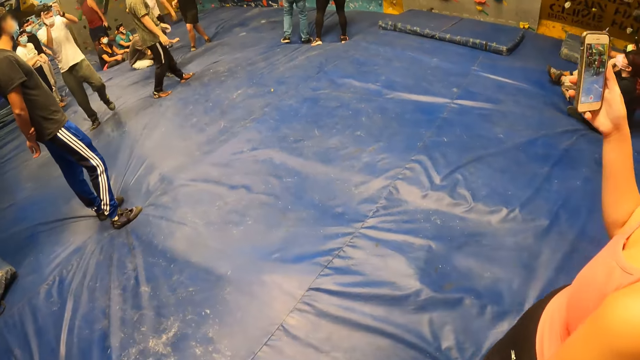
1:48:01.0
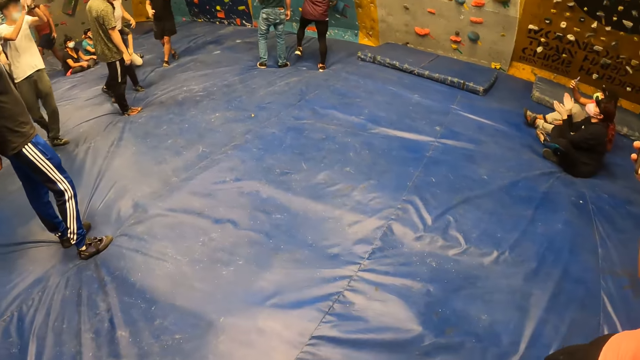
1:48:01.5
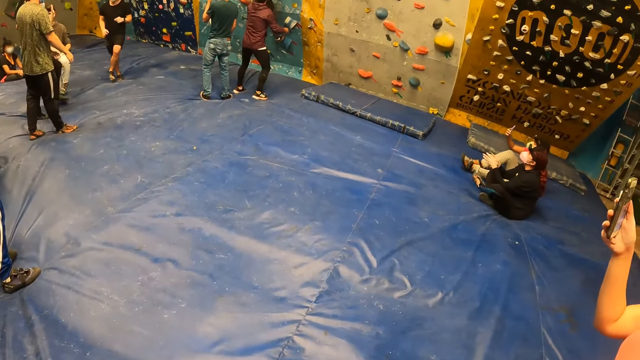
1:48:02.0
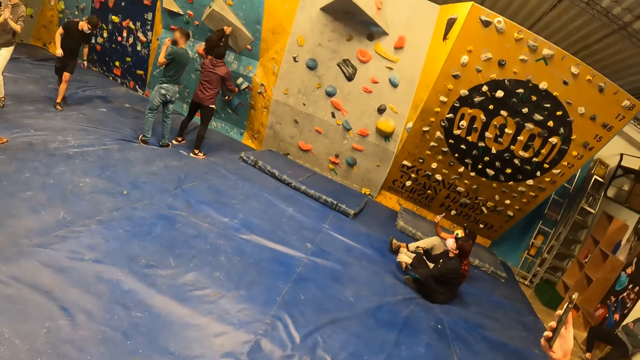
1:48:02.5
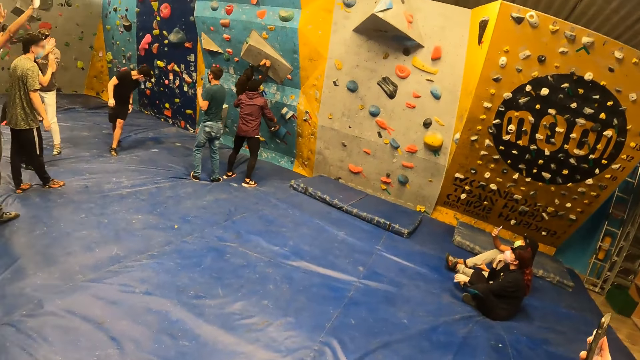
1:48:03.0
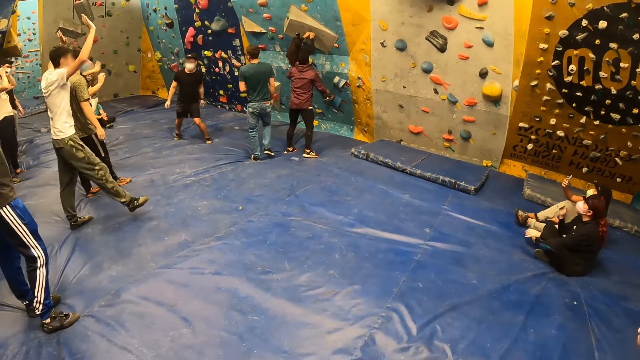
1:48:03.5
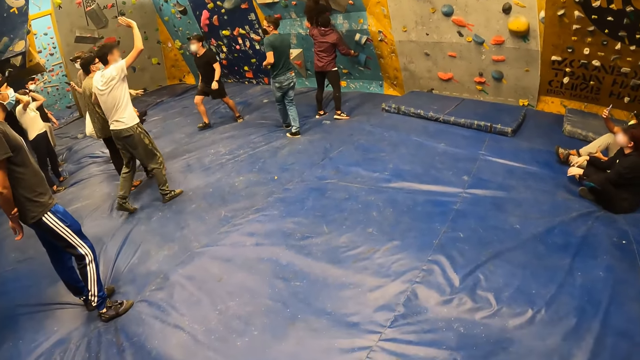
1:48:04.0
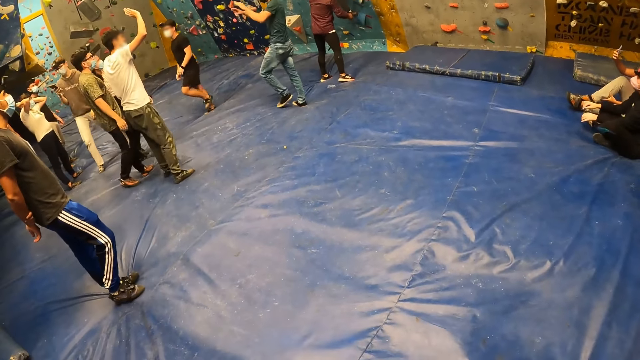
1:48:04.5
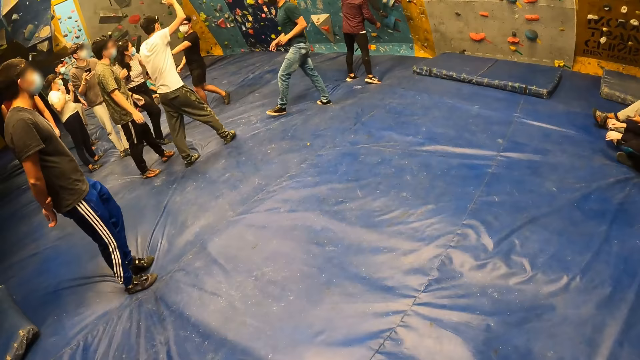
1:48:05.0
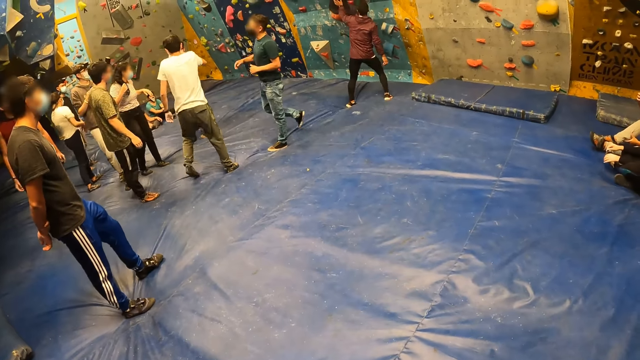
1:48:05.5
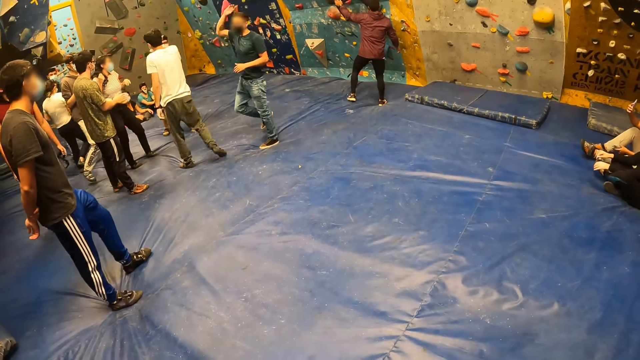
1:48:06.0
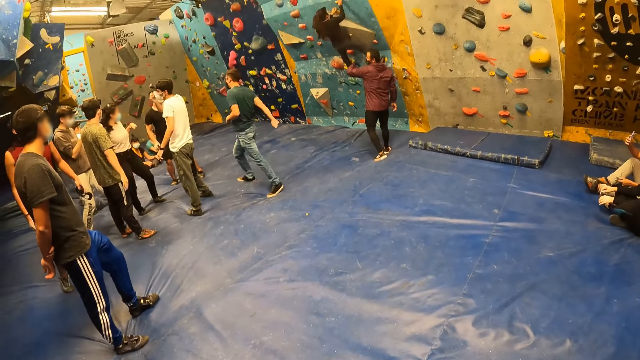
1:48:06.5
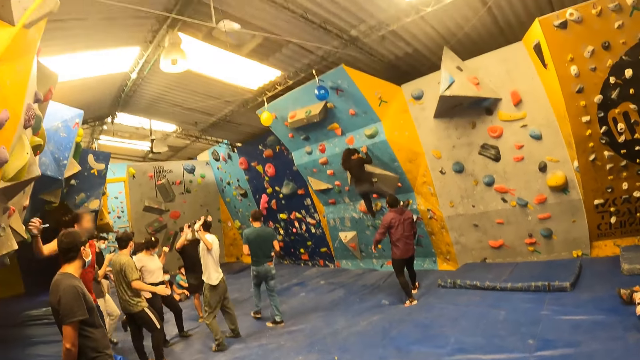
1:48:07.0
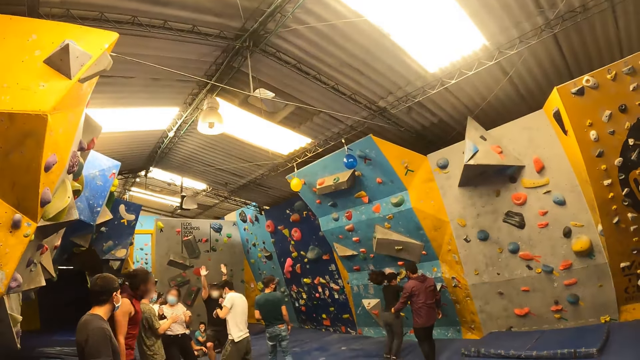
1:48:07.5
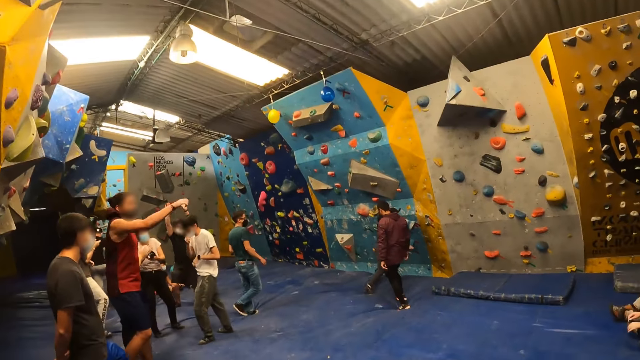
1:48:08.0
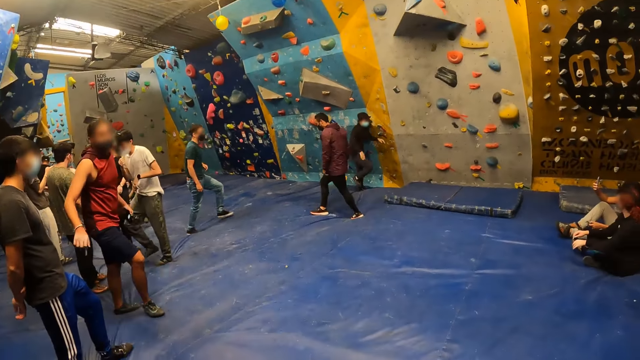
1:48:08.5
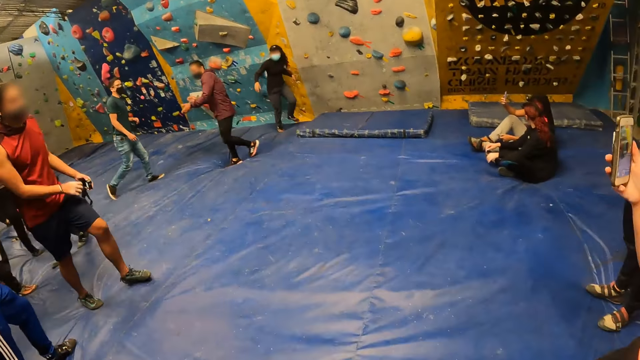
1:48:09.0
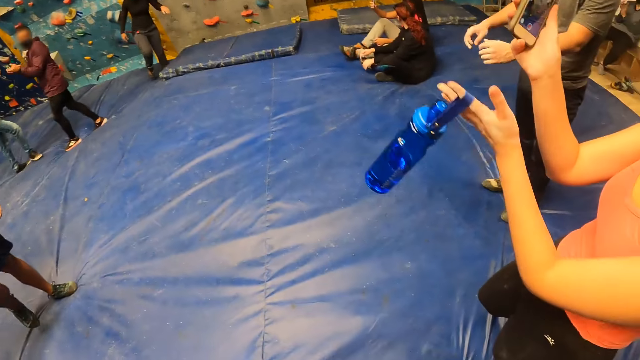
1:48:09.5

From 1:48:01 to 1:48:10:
The camera wearer looks around.

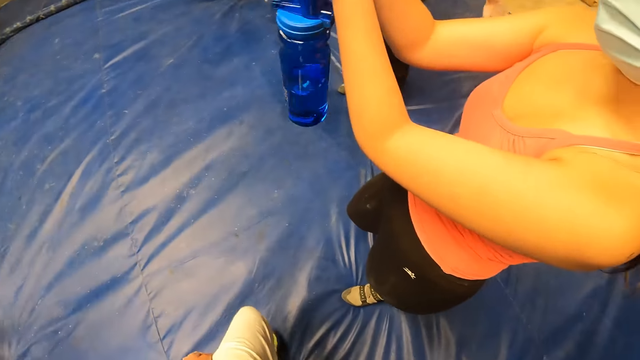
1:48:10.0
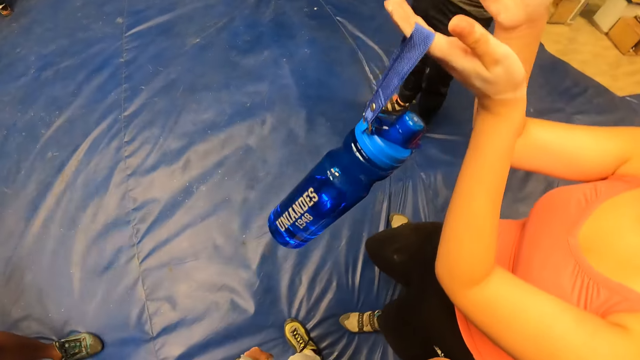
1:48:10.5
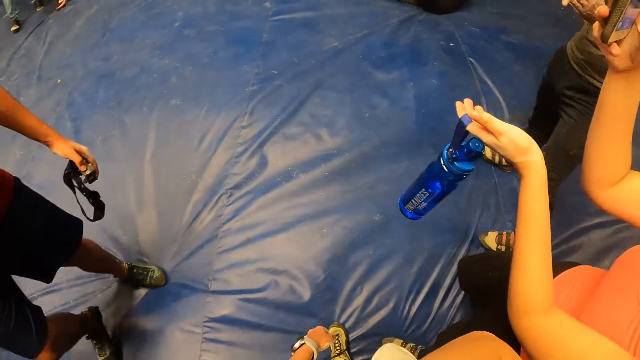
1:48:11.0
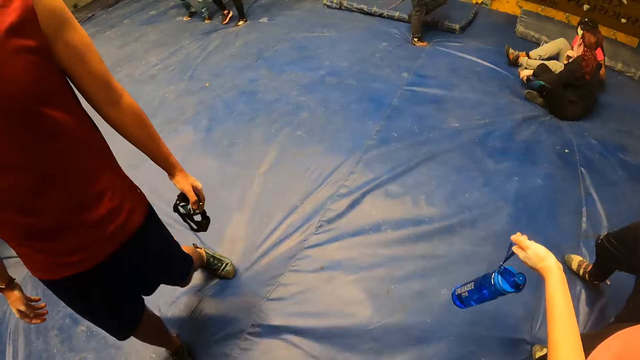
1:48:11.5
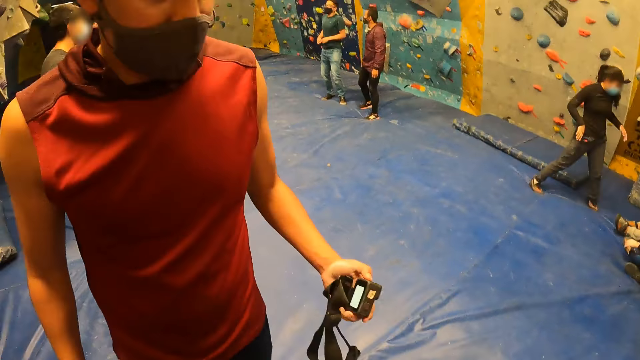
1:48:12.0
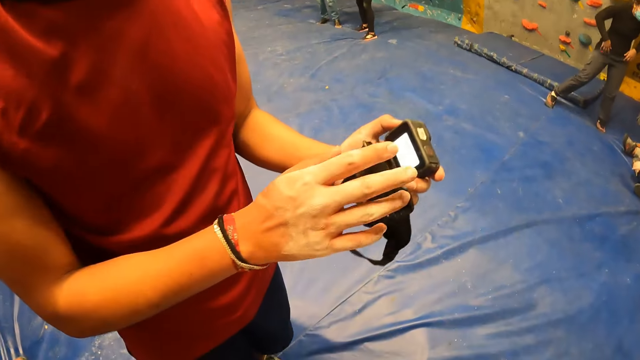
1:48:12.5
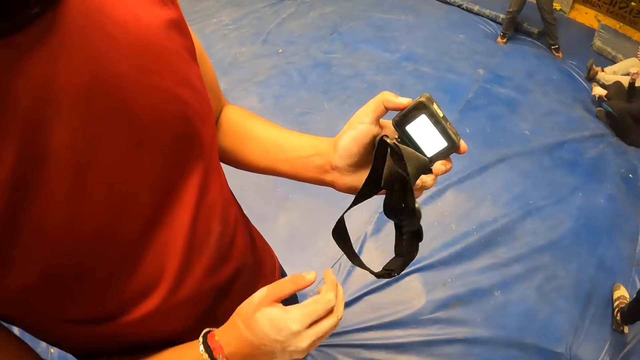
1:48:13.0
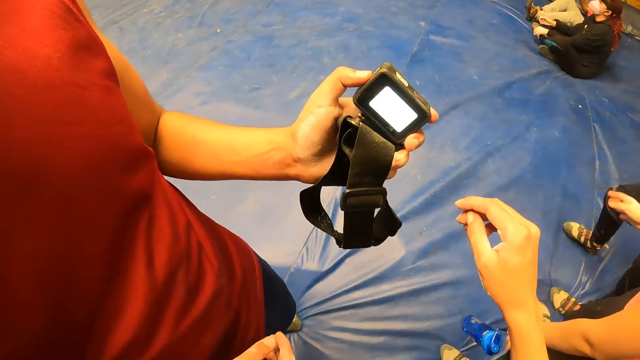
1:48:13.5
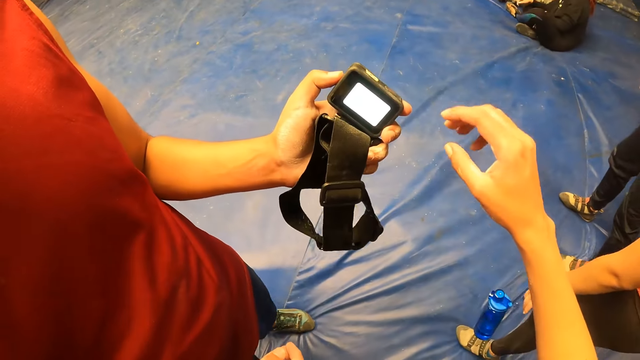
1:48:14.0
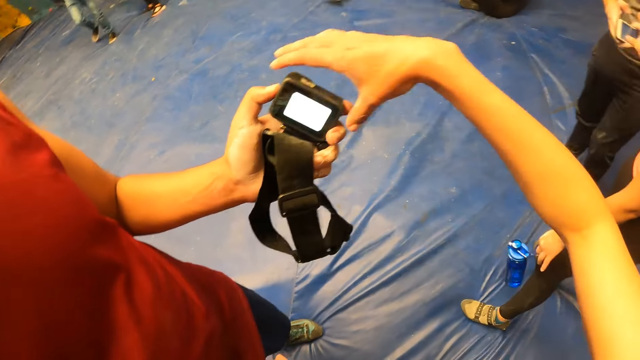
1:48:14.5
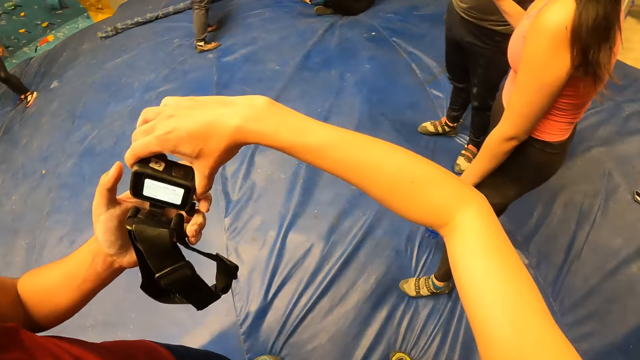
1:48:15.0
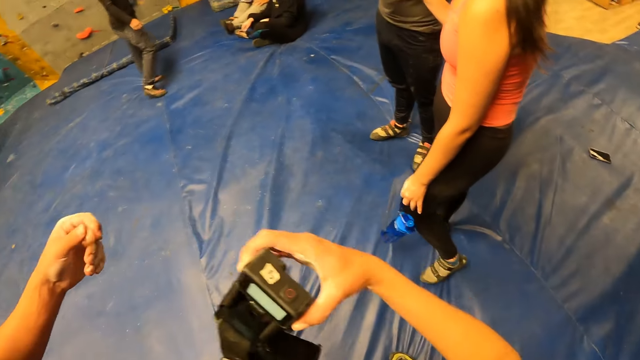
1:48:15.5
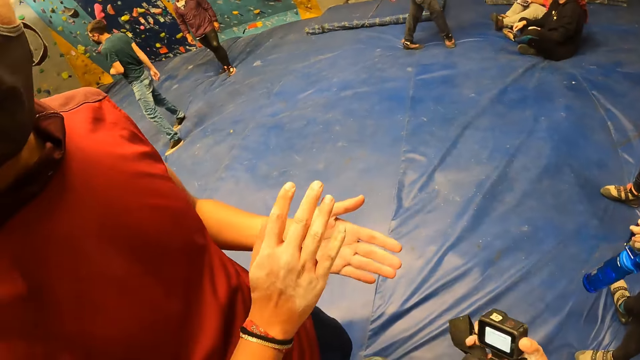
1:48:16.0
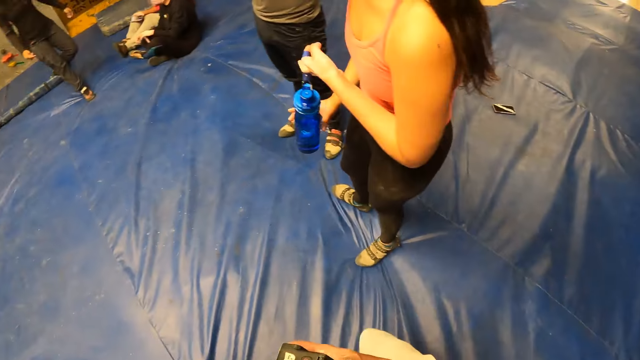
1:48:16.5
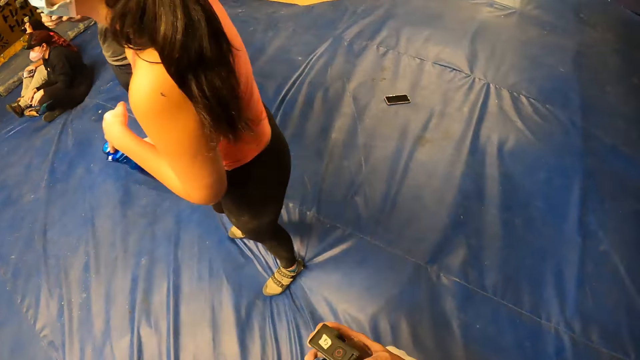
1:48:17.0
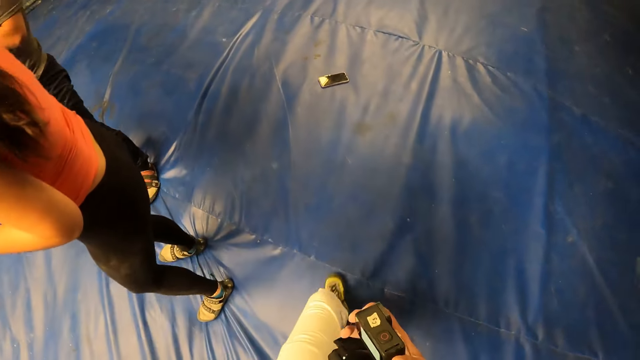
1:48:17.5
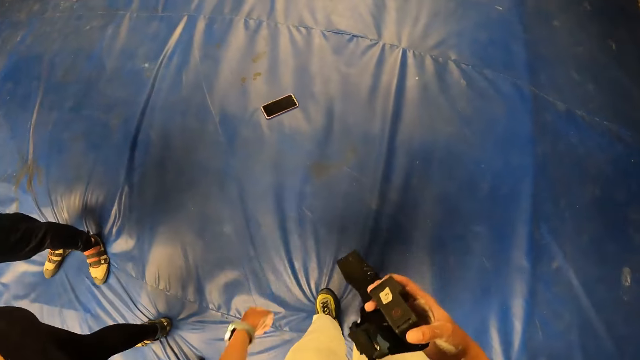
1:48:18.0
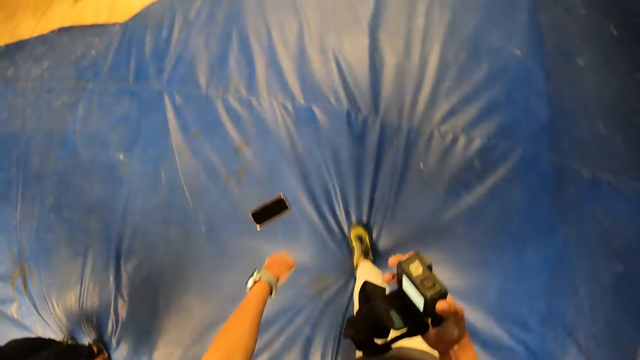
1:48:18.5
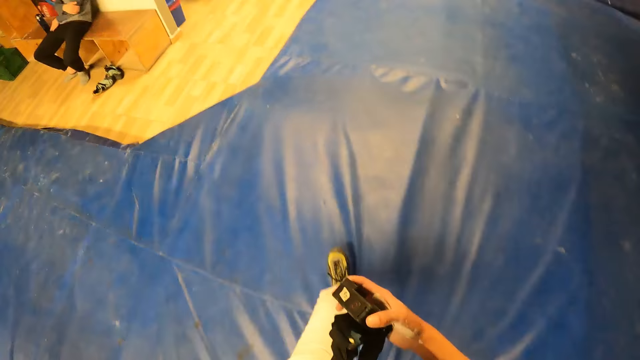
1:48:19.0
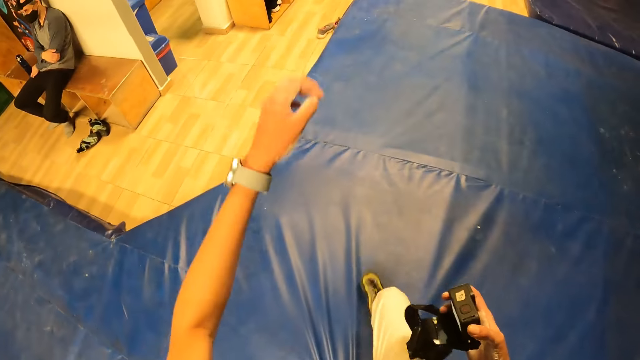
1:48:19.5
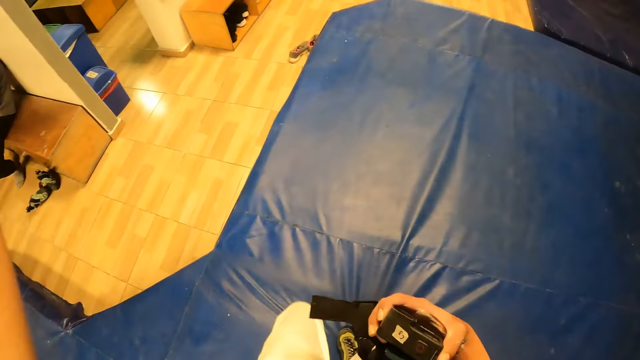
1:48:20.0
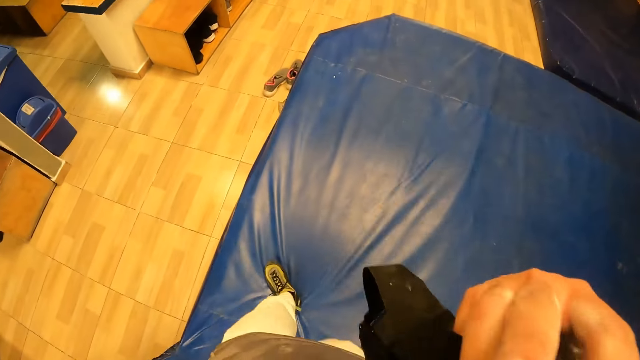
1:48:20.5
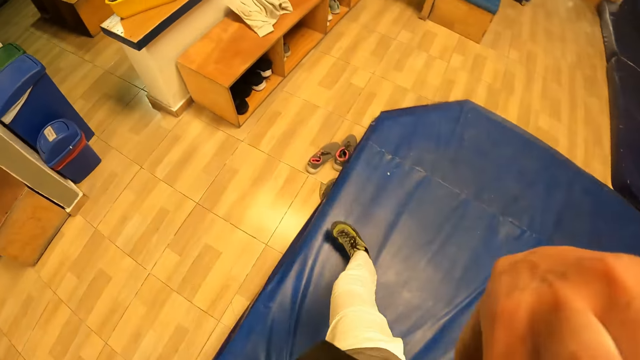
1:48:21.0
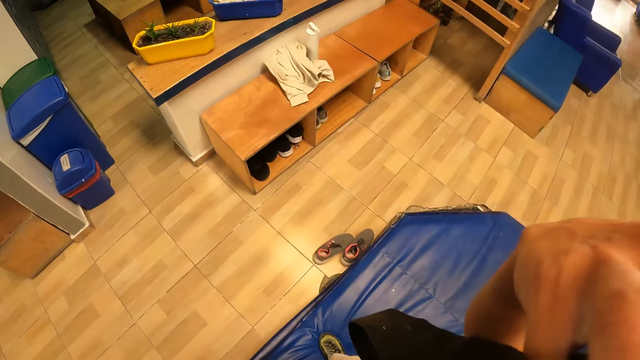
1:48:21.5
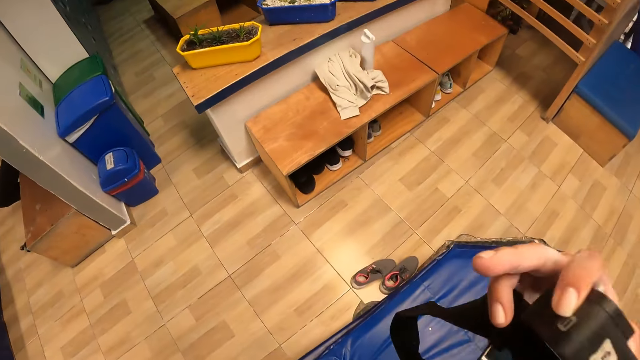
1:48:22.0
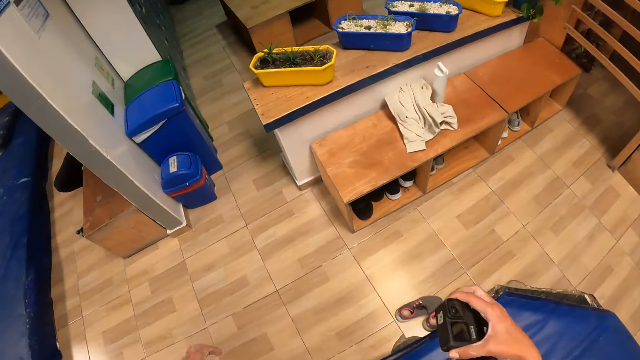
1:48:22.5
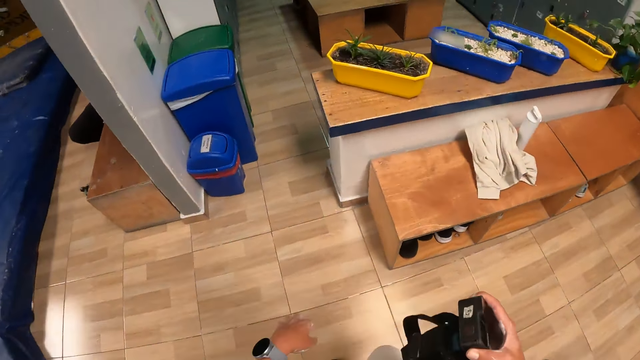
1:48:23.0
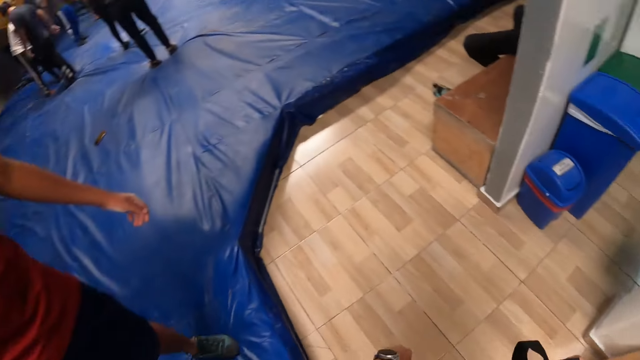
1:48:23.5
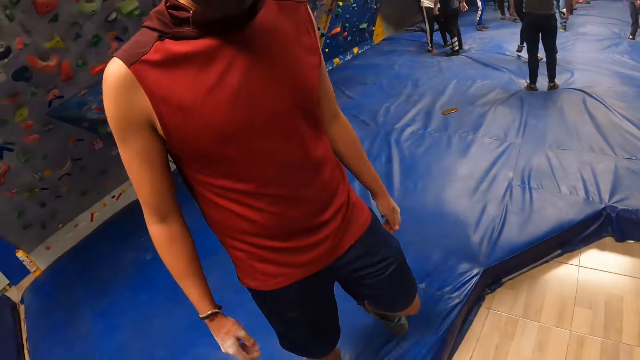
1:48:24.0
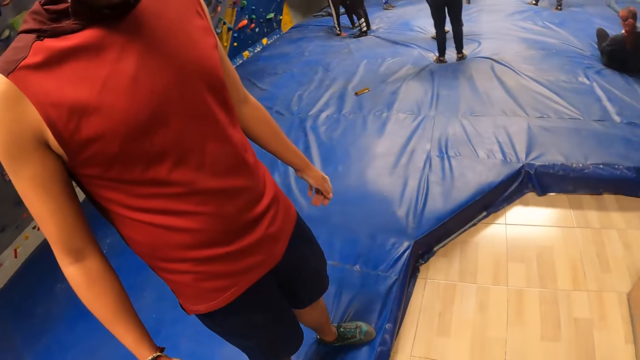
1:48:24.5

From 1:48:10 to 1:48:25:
A man touches the camera on his left hand with his right hand. The camera wearer checks the watch. She collects the camera from the man with her right hand. The man rubs his hands. The camera wearer walks towards a locker room on the cushioned floor. She holds the camera. She moves the left hand. She adjusts the camera on her head with both hands. She lowers the camera on the right hand. She looks at the man.
